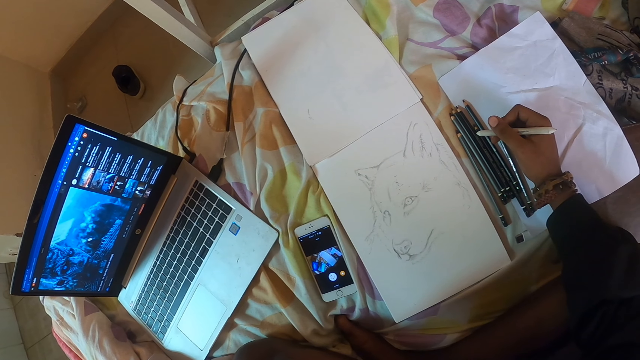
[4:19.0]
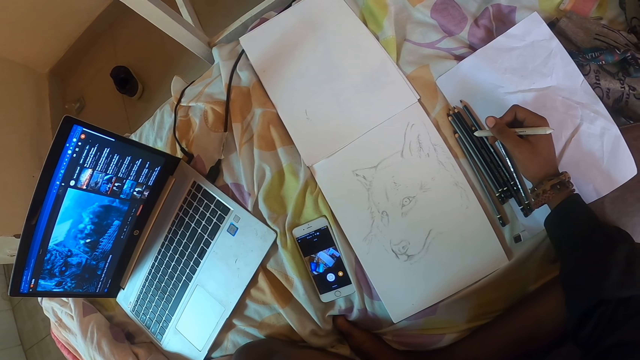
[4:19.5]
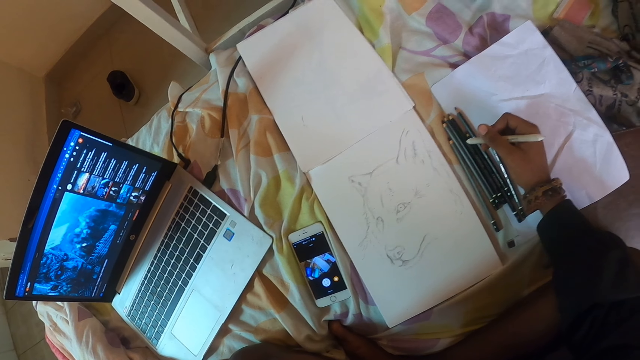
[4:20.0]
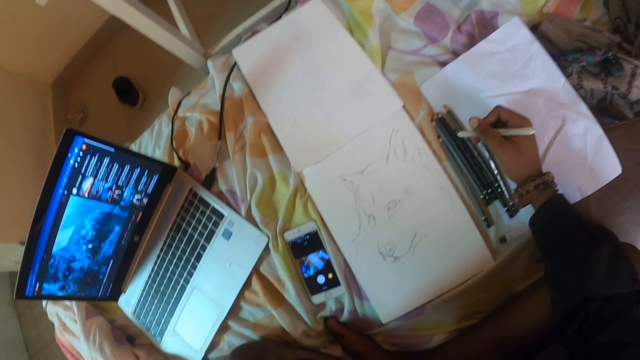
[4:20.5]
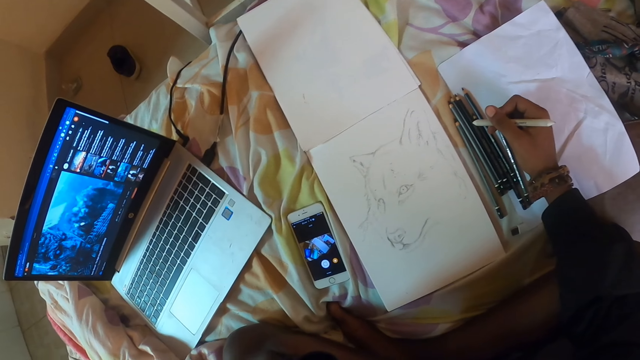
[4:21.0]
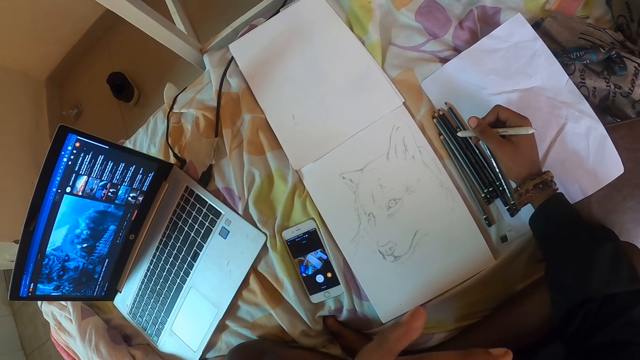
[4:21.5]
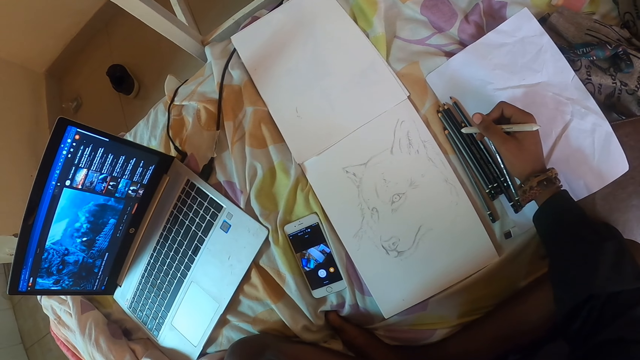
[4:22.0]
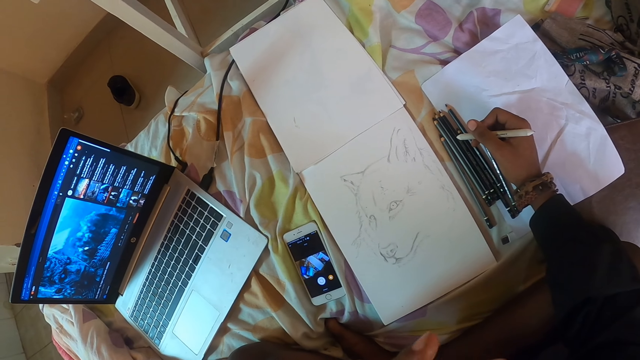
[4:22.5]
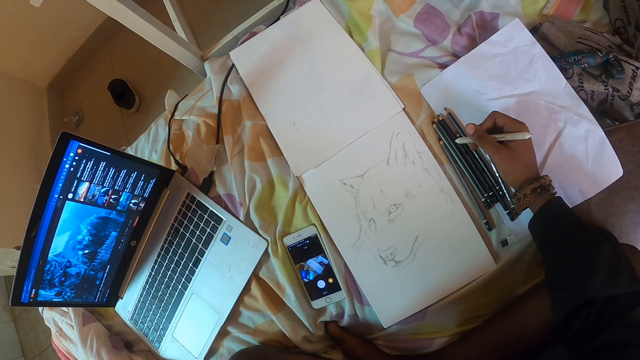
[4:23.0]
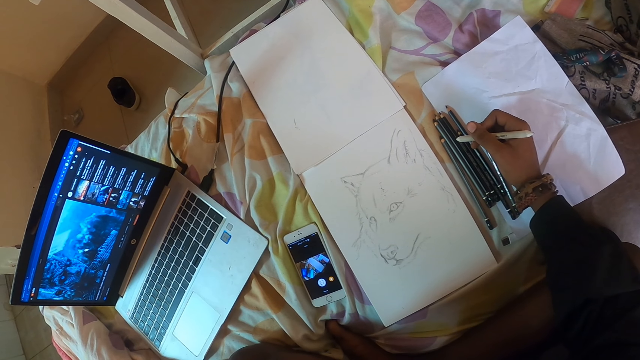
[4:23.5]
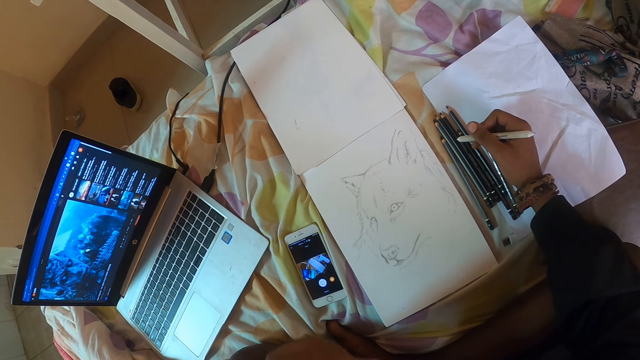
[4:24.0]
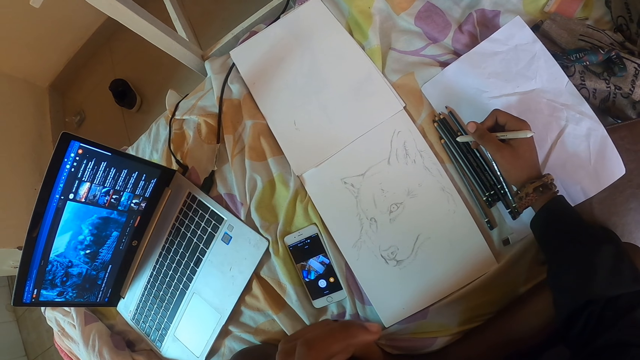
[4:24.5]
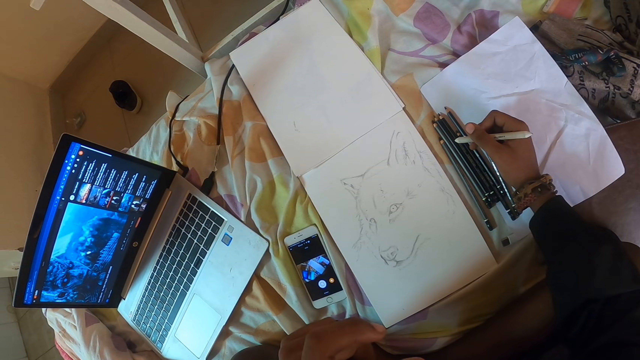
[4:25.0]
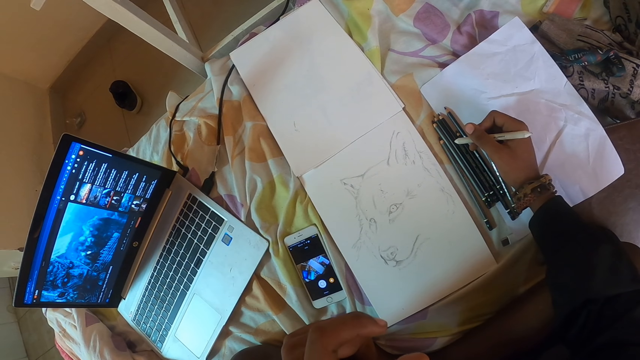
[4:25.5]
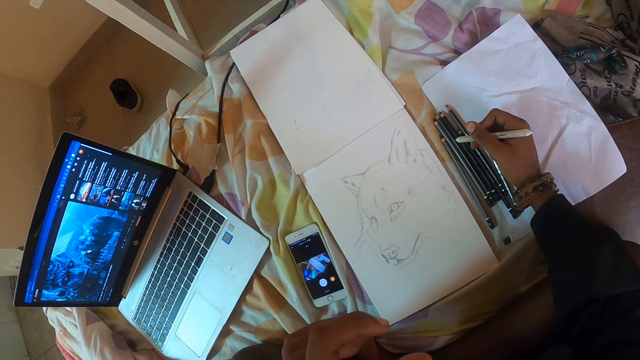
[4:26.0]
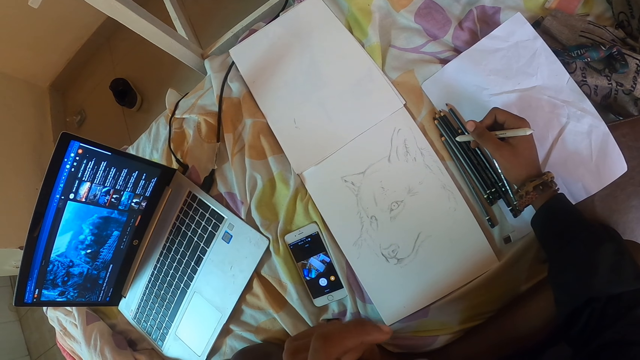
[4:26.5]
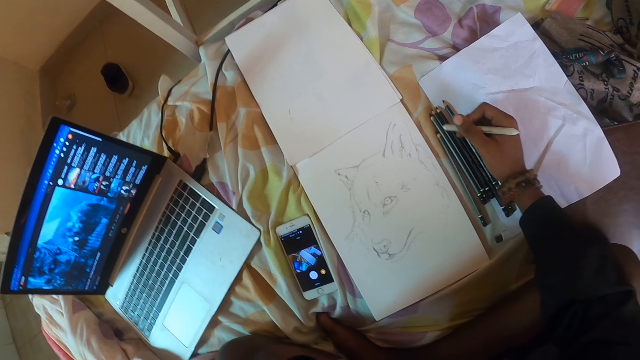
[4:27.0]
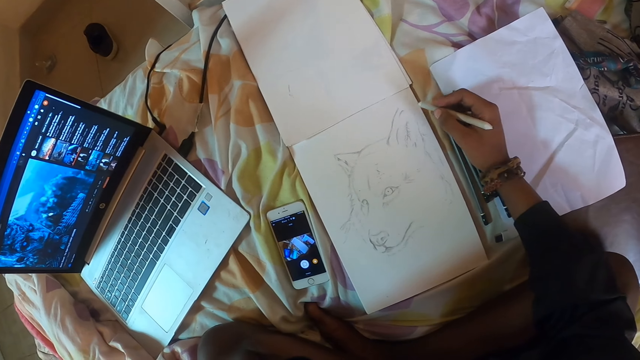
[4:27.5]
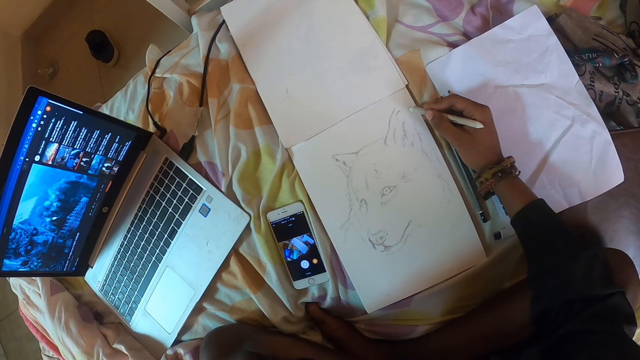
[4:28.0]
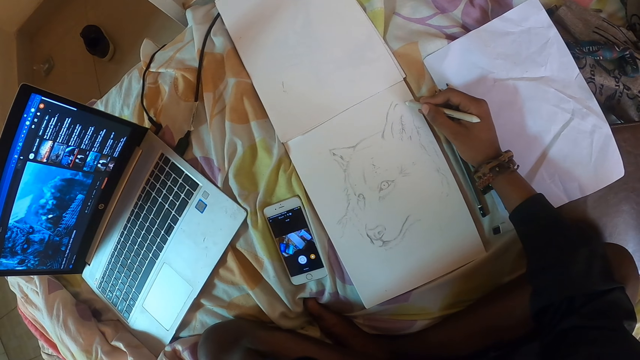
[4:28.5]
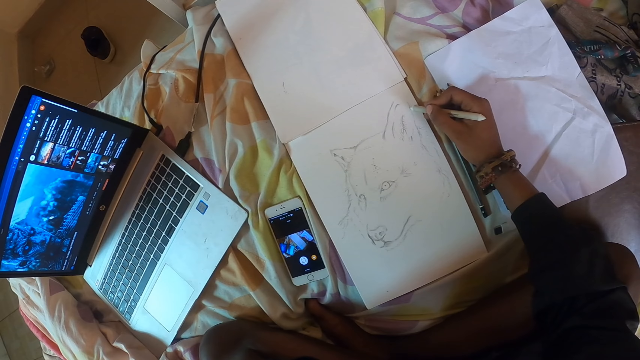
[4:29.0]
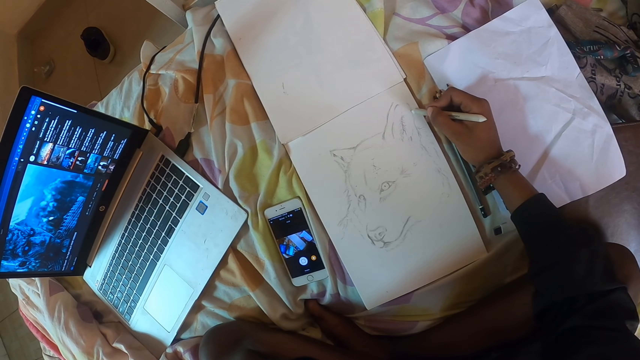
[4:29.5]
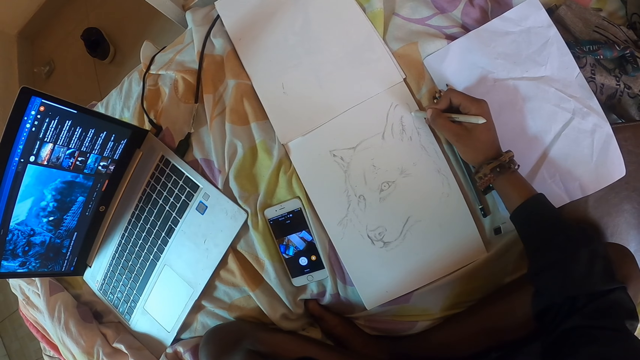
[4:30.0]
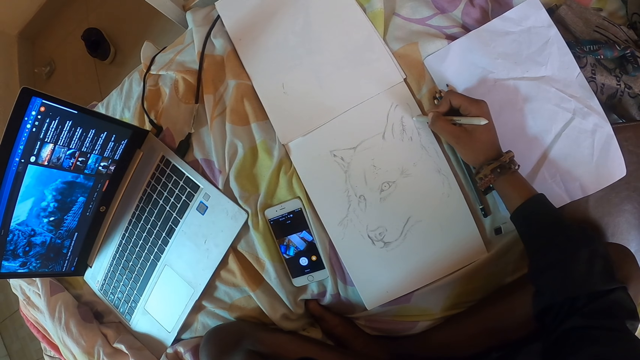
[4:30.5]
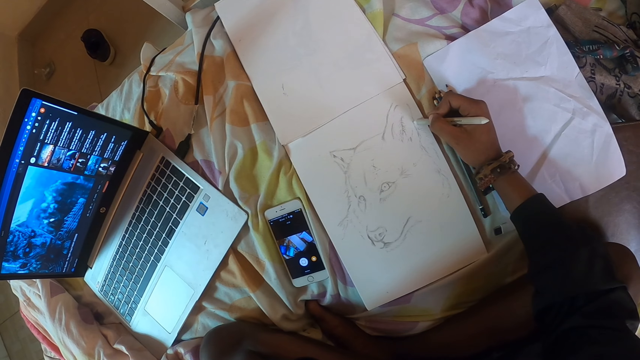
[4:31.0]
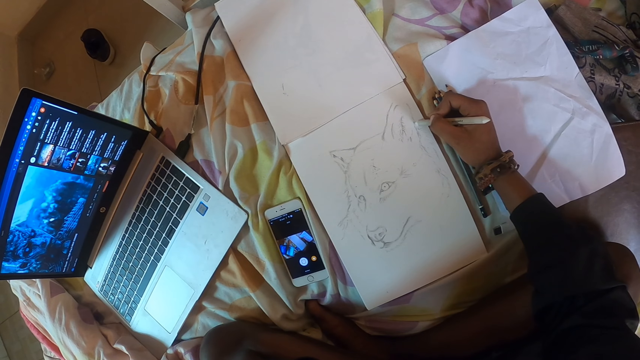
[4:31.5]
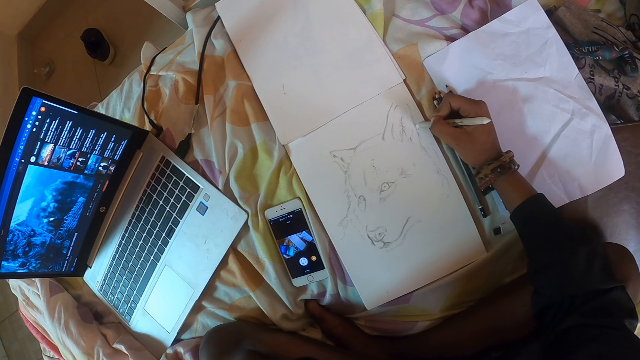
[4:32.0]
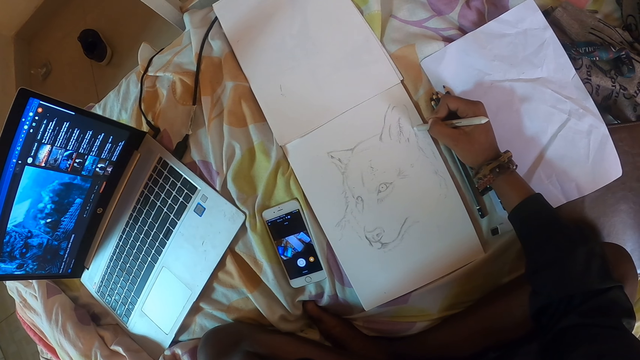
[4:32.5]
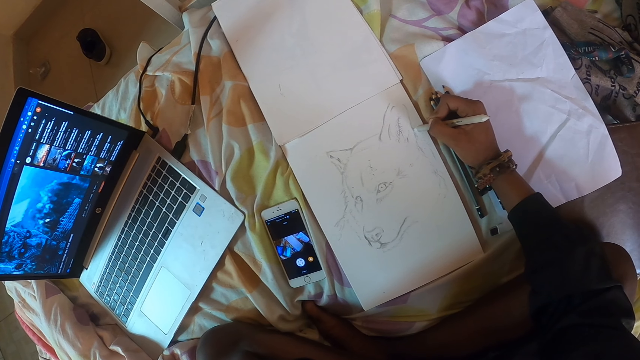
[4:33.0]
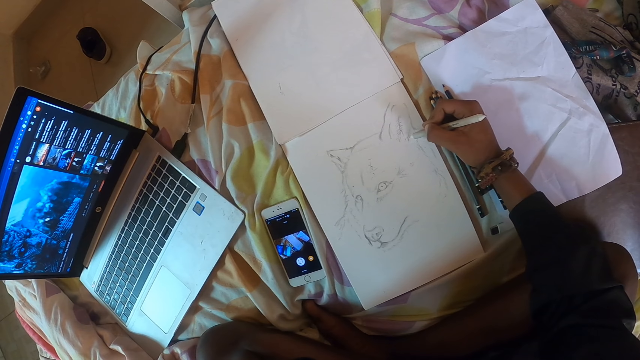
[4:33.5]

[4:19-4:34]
The camera wearer shakes the left hand. They shade the picture drawing with the color pencil on the drawing book. They draw a picture on the piece of paper on the table with a pencil.

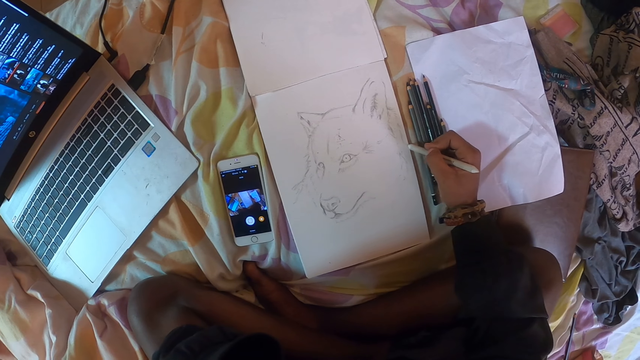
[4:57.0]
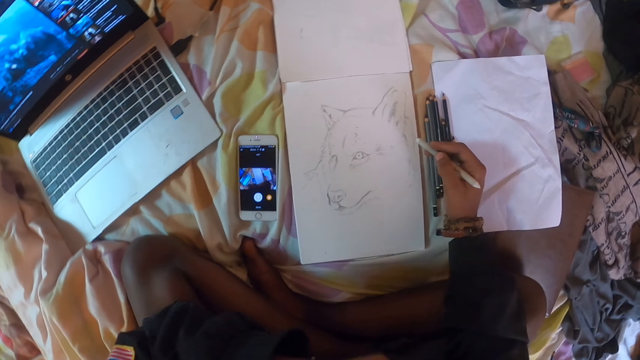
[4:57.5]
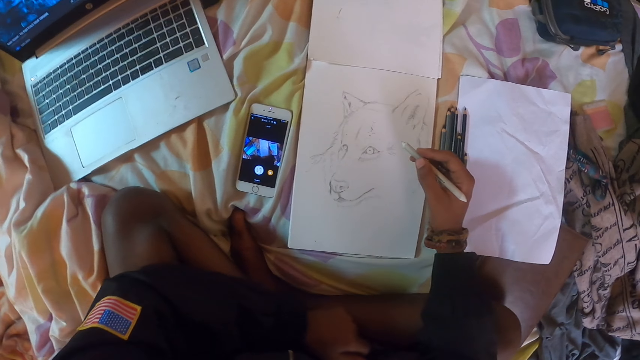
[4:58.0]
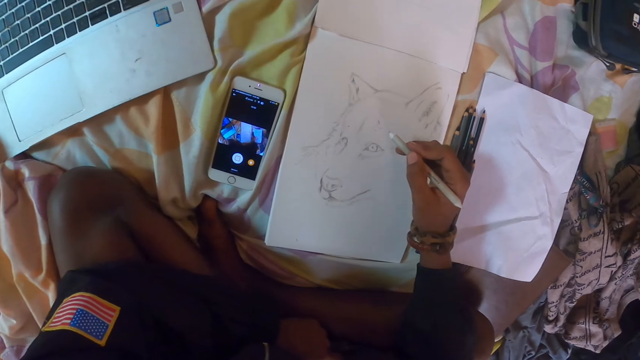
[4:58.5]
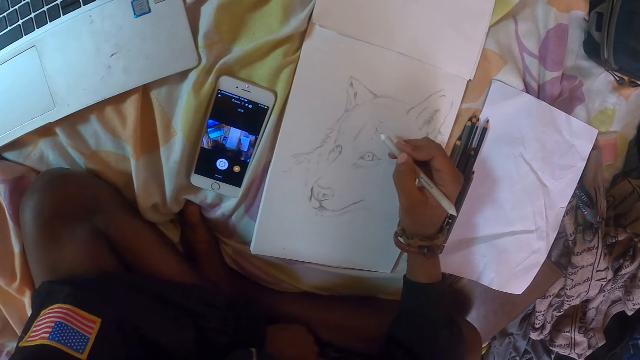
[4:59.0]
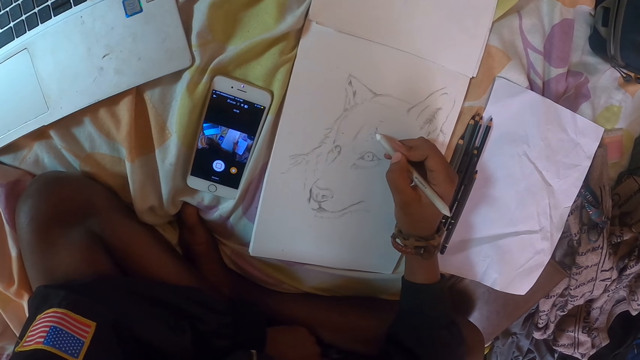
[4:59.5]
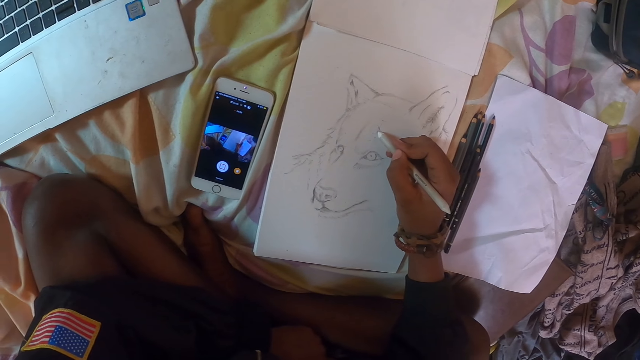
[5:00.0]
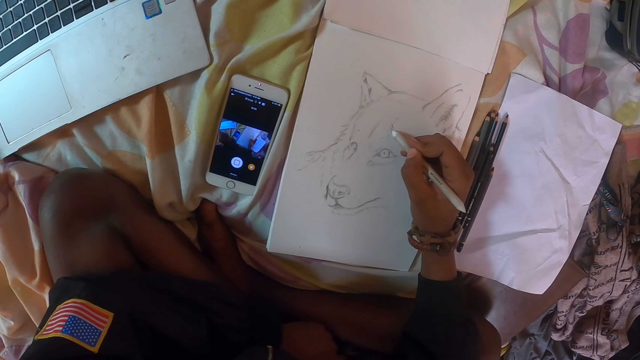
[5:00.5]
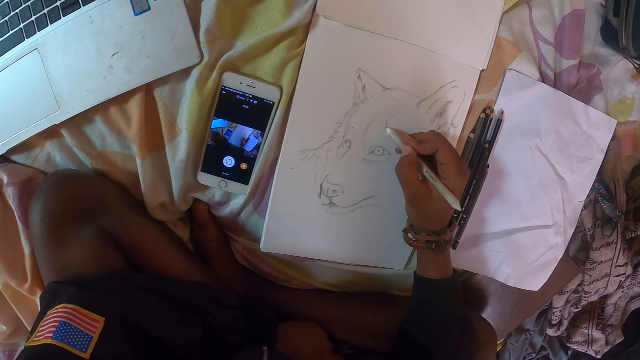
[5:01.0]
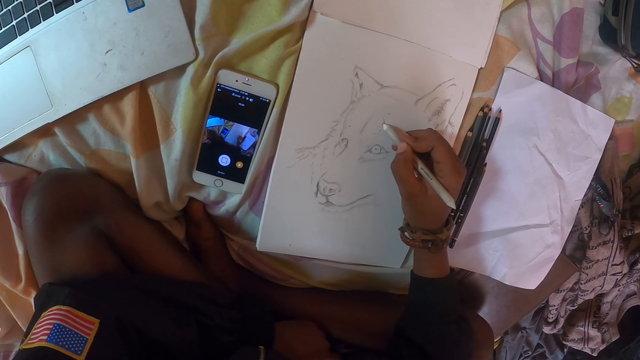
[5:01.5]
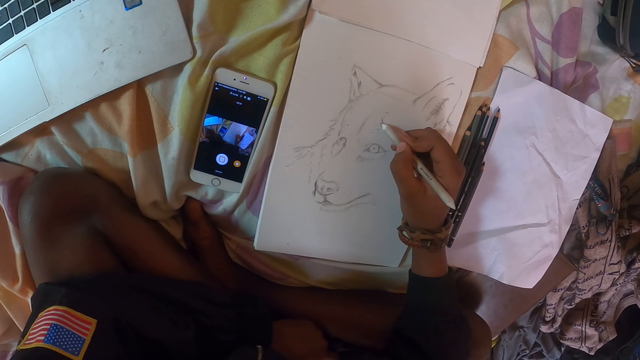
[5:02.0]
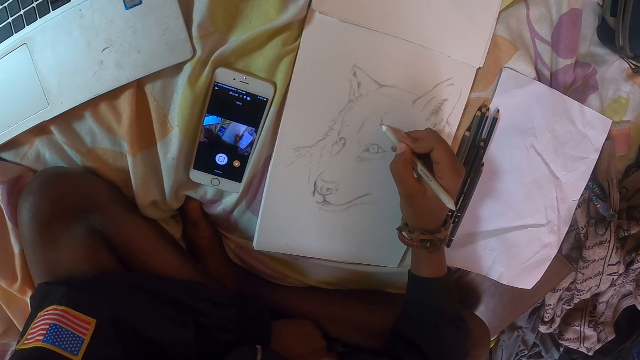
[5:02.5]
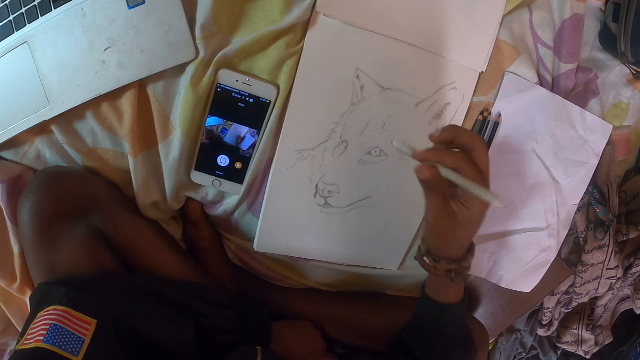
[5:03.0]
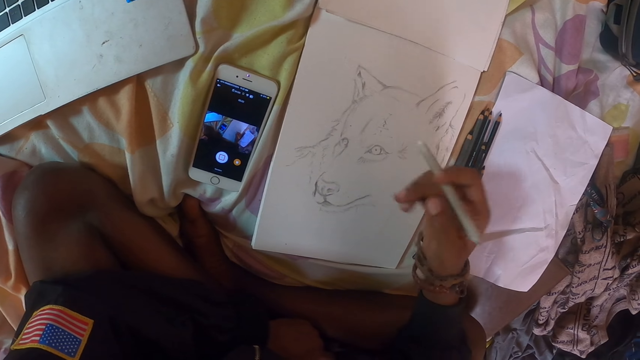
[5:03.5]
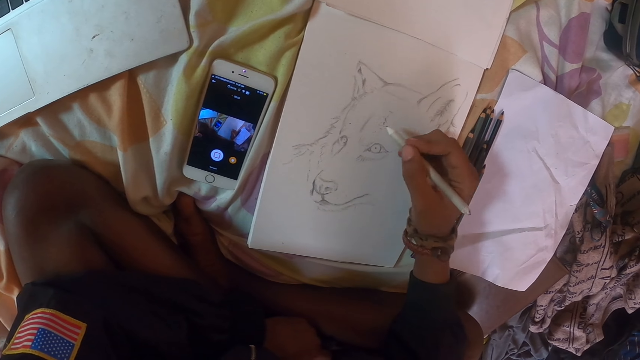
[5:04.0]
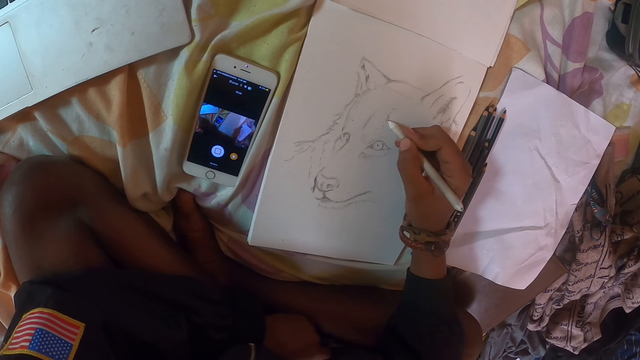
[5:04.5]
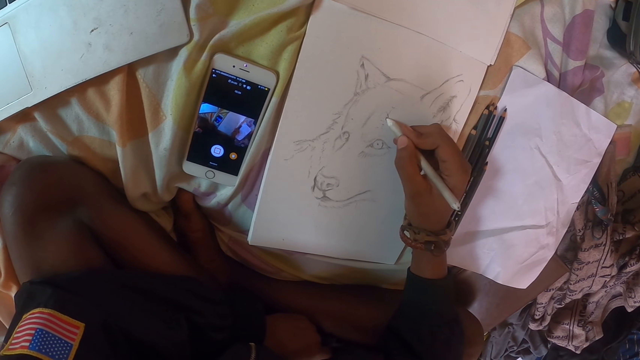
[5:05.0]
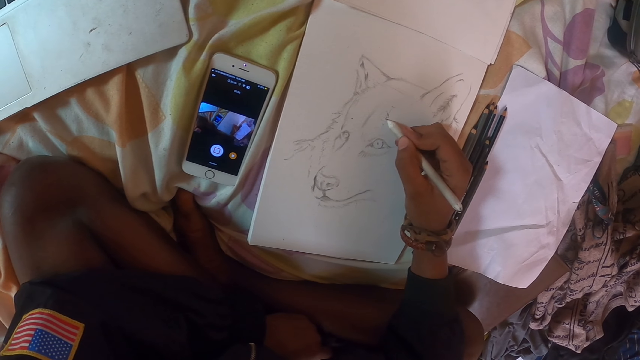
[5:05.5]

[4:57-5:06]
The camera wearer moves the left hand. They turn the pencil.
